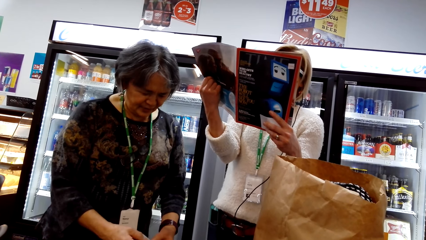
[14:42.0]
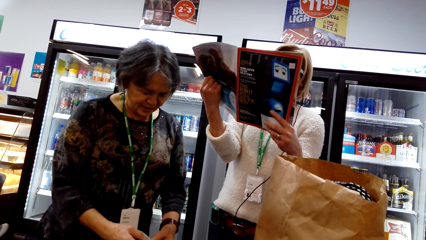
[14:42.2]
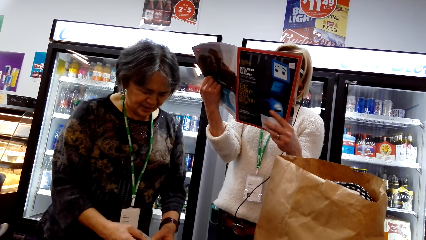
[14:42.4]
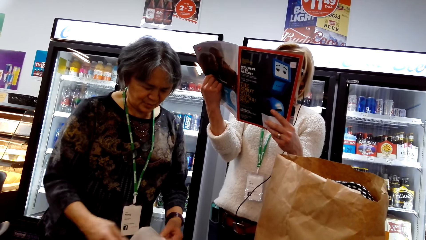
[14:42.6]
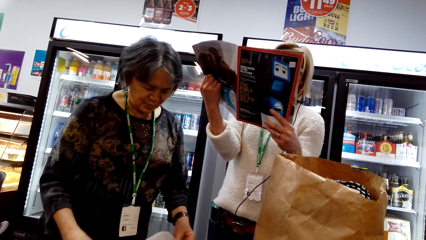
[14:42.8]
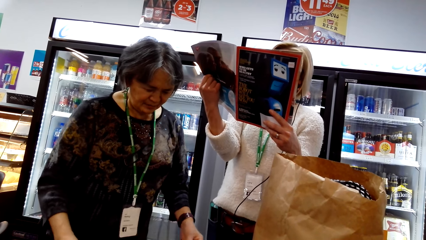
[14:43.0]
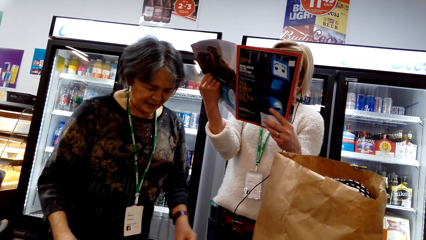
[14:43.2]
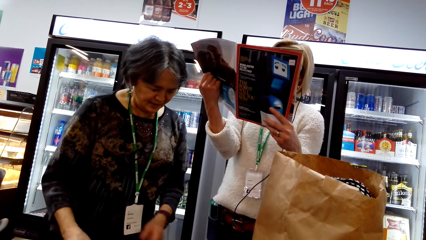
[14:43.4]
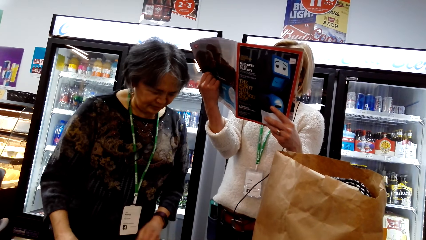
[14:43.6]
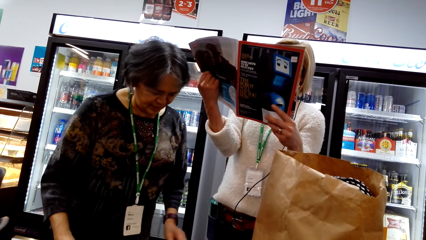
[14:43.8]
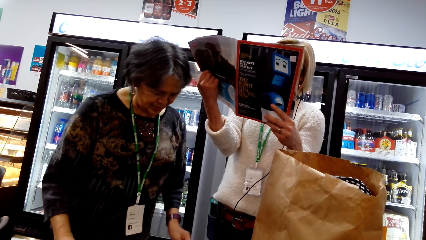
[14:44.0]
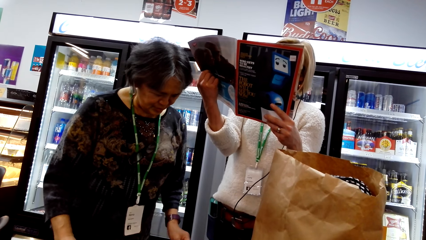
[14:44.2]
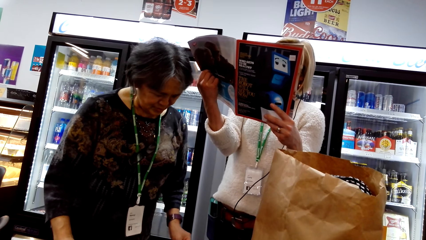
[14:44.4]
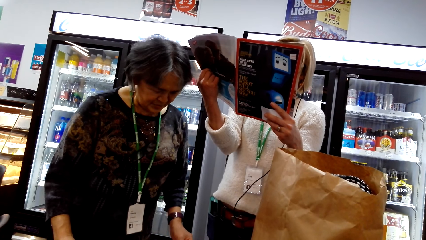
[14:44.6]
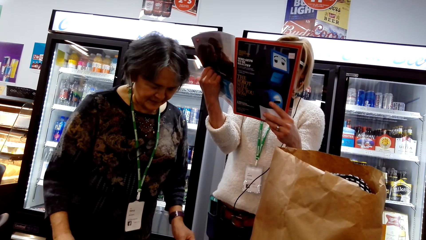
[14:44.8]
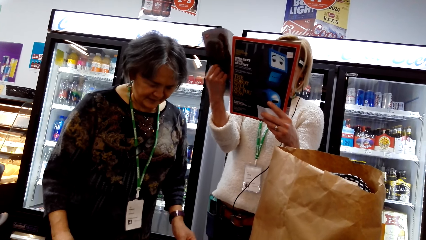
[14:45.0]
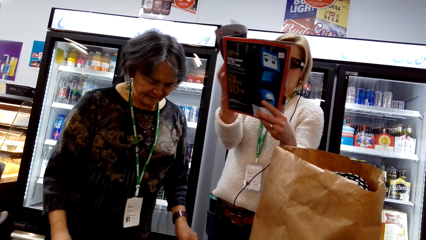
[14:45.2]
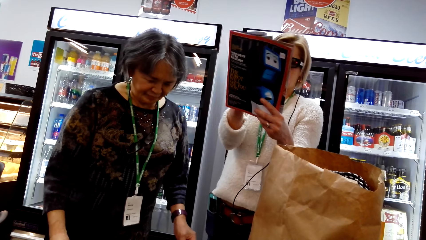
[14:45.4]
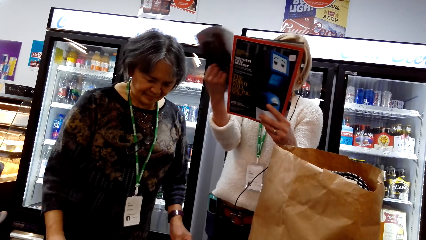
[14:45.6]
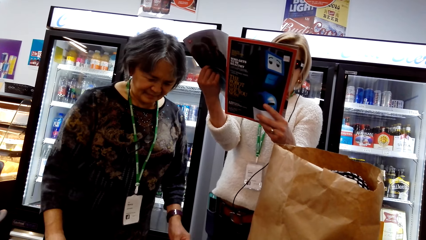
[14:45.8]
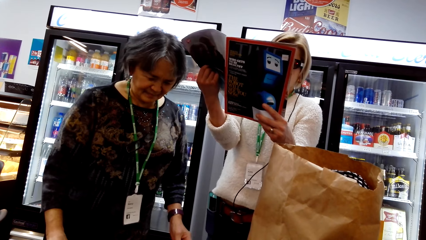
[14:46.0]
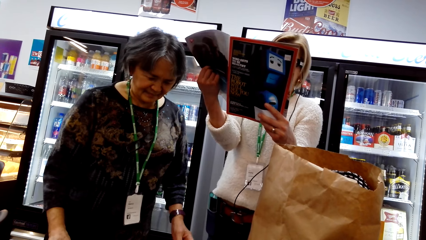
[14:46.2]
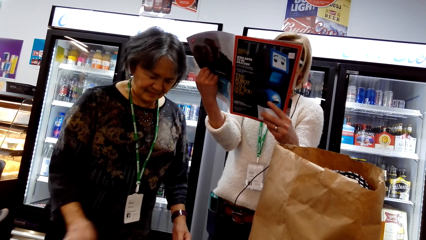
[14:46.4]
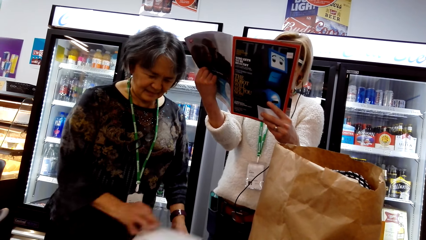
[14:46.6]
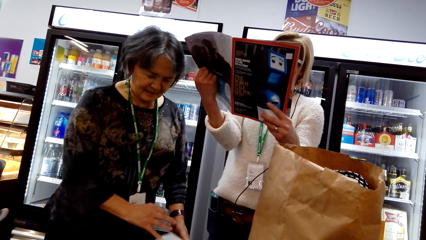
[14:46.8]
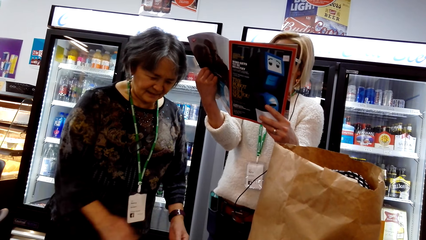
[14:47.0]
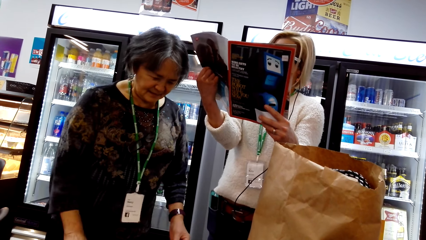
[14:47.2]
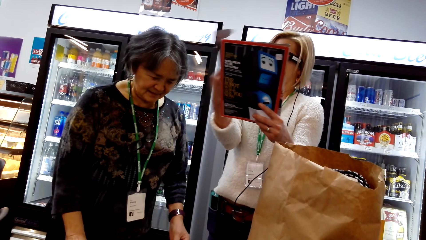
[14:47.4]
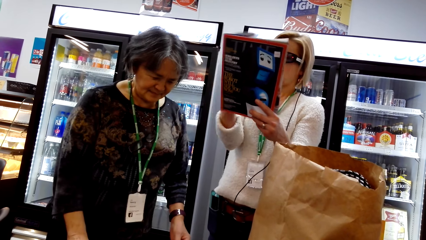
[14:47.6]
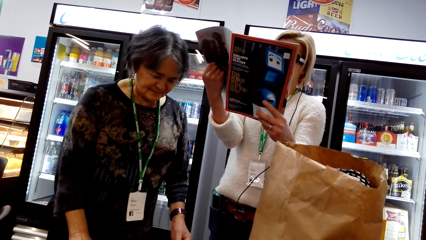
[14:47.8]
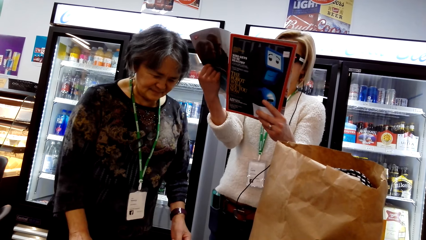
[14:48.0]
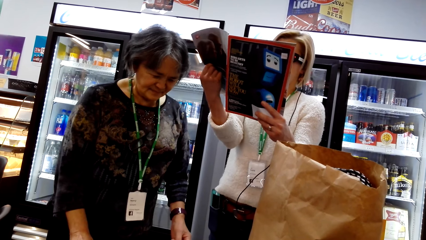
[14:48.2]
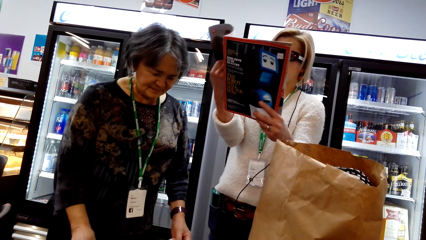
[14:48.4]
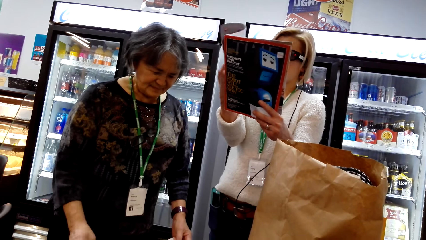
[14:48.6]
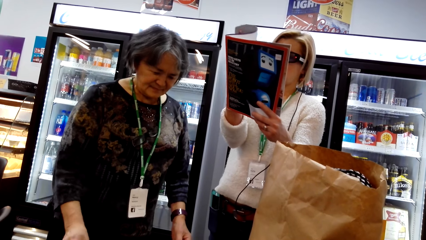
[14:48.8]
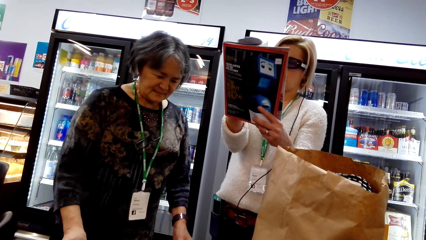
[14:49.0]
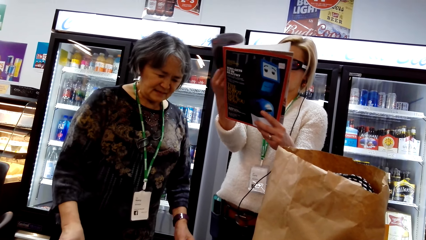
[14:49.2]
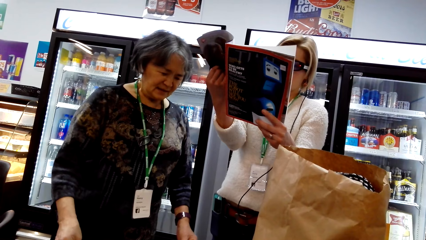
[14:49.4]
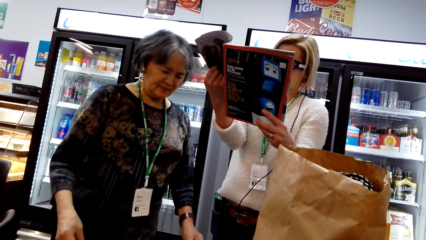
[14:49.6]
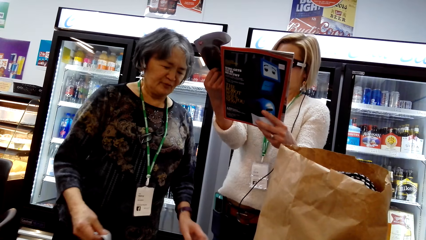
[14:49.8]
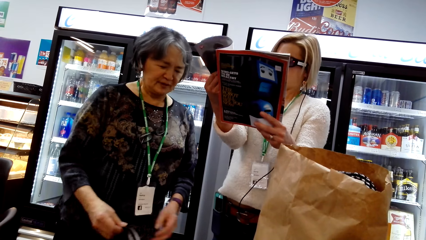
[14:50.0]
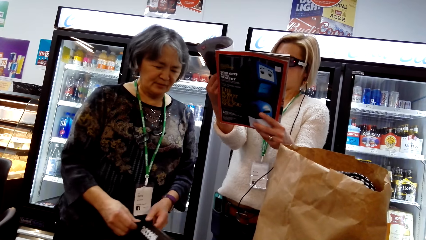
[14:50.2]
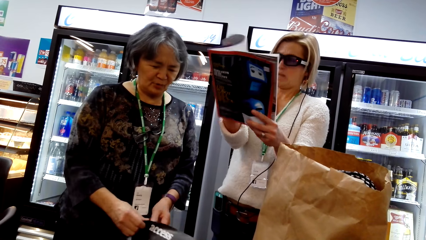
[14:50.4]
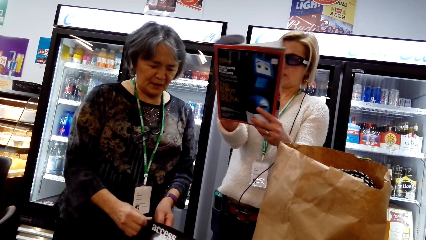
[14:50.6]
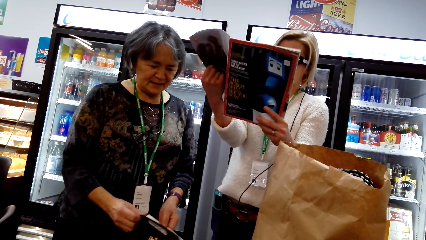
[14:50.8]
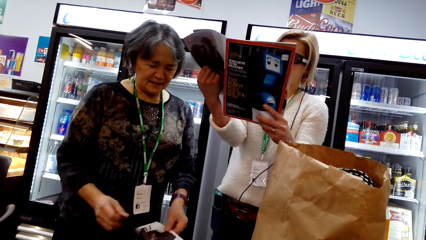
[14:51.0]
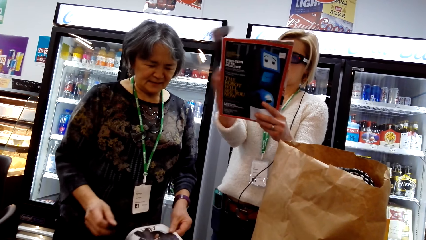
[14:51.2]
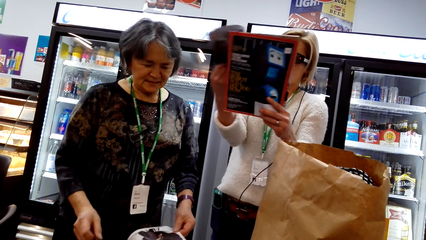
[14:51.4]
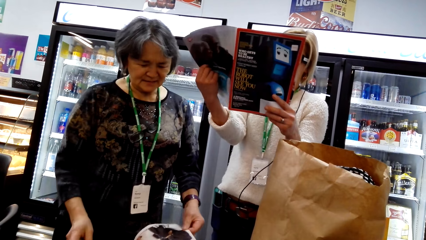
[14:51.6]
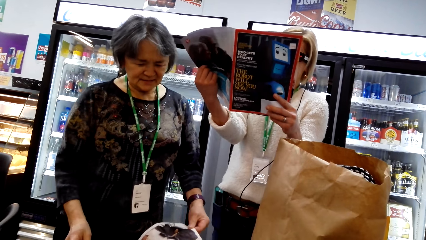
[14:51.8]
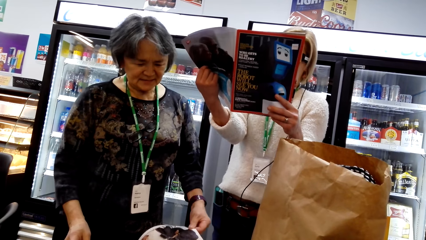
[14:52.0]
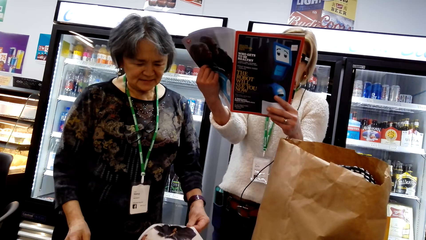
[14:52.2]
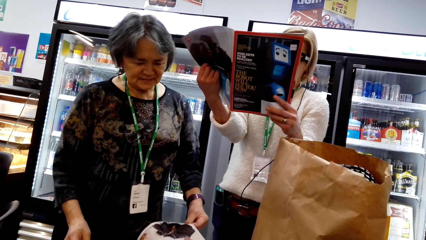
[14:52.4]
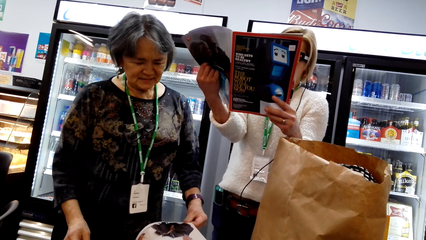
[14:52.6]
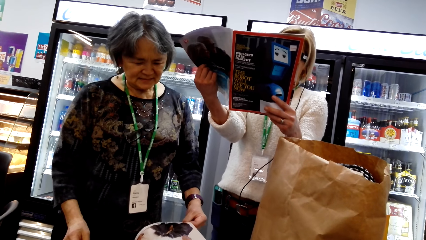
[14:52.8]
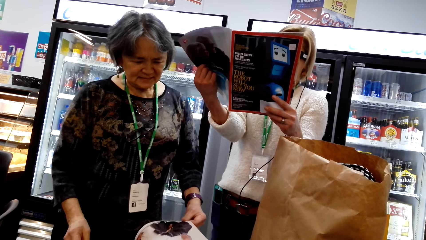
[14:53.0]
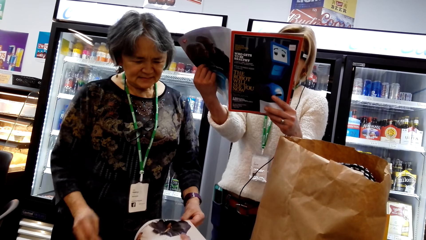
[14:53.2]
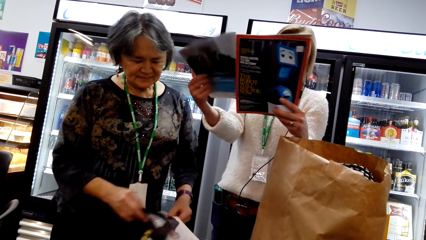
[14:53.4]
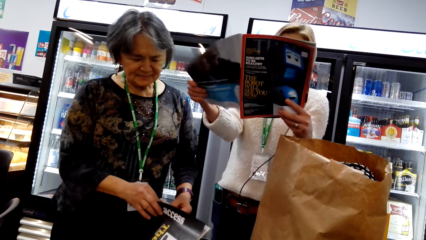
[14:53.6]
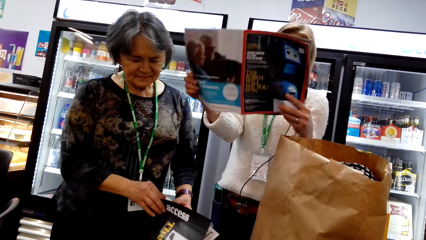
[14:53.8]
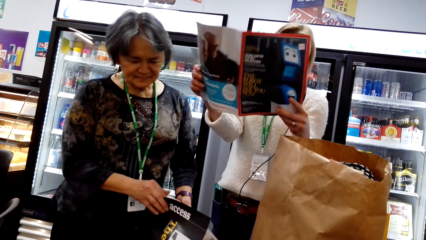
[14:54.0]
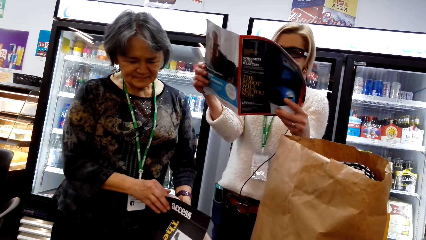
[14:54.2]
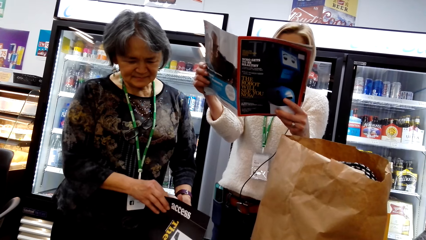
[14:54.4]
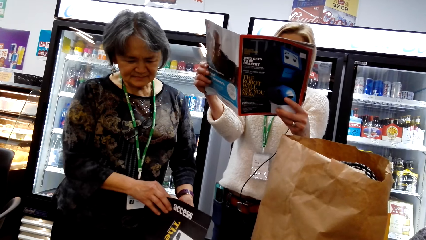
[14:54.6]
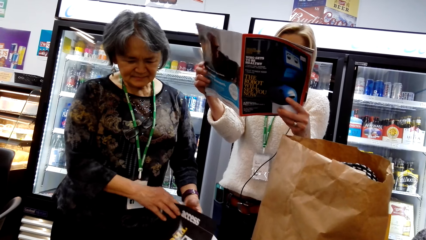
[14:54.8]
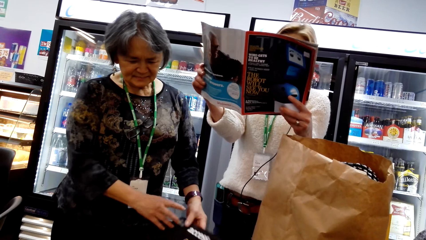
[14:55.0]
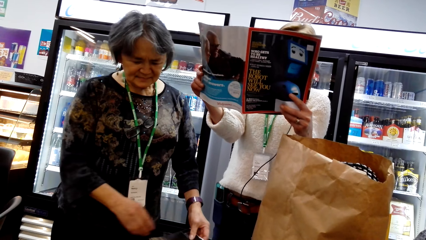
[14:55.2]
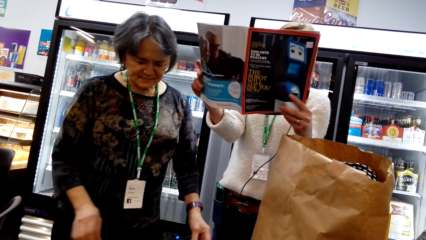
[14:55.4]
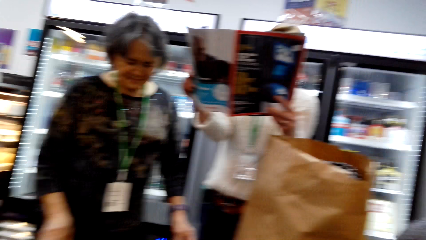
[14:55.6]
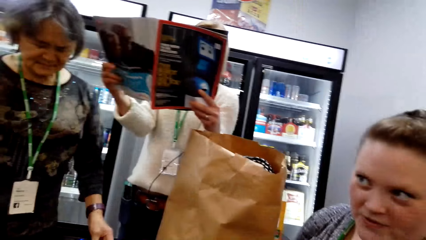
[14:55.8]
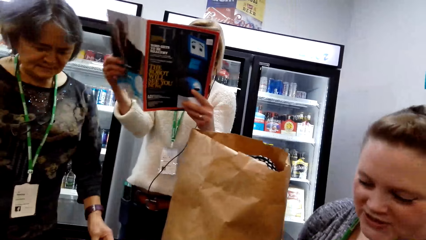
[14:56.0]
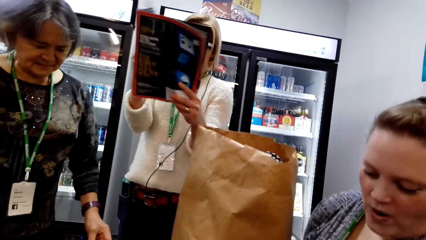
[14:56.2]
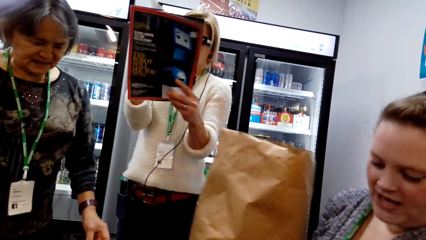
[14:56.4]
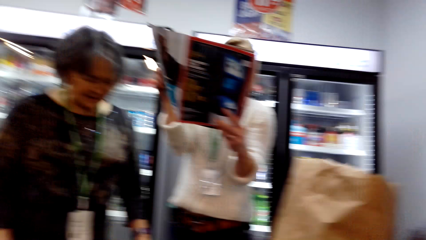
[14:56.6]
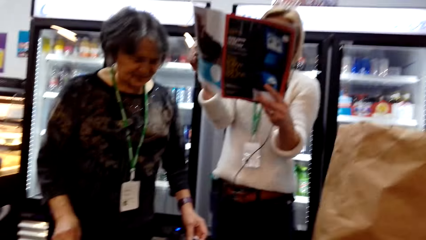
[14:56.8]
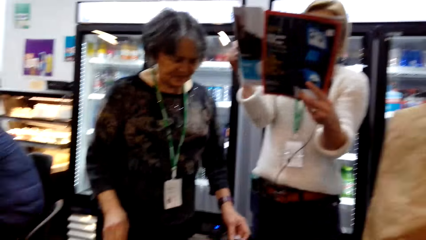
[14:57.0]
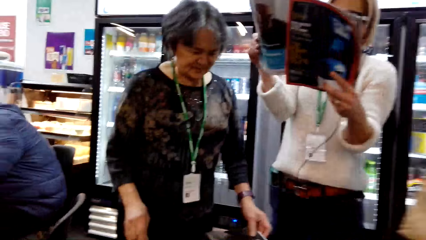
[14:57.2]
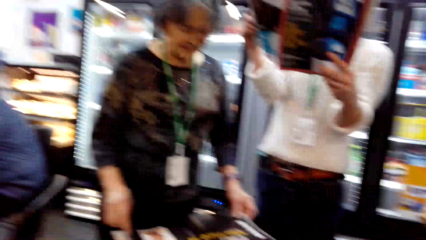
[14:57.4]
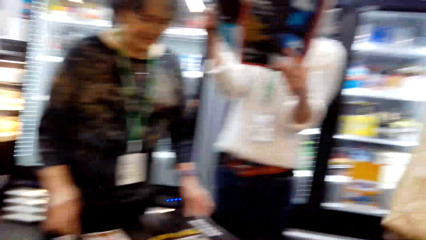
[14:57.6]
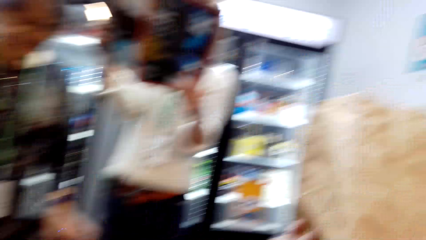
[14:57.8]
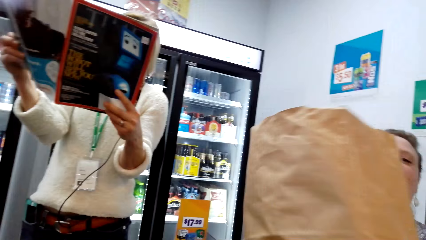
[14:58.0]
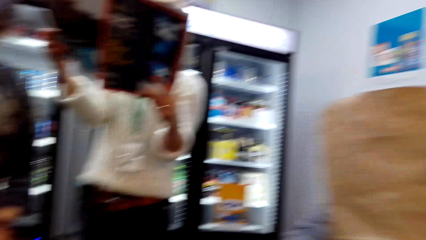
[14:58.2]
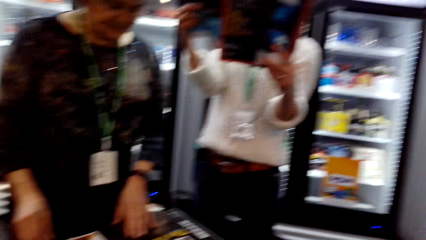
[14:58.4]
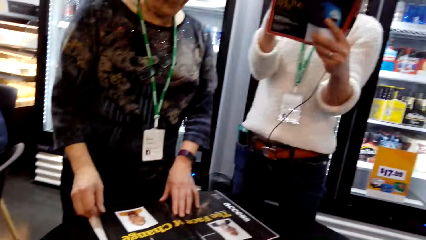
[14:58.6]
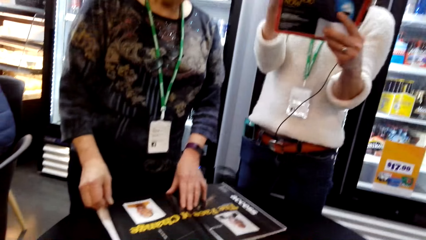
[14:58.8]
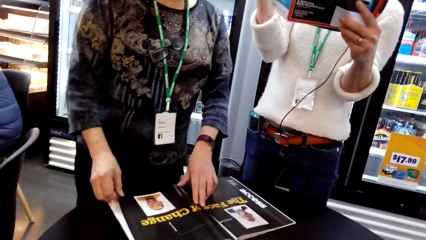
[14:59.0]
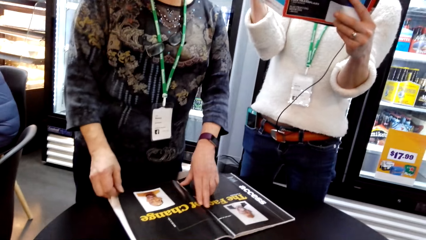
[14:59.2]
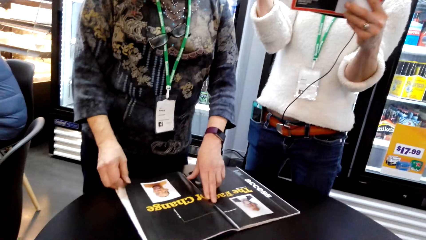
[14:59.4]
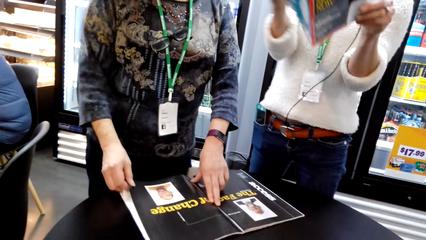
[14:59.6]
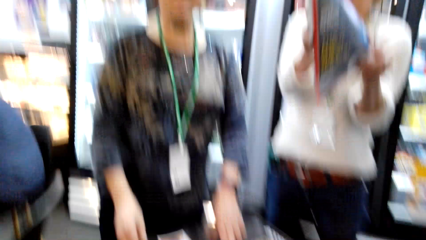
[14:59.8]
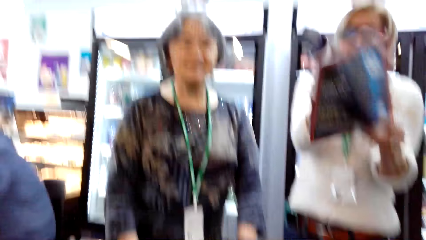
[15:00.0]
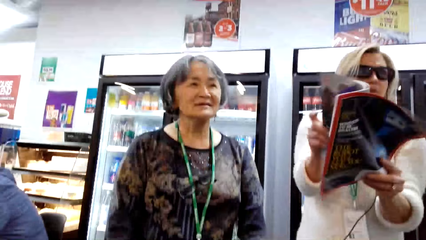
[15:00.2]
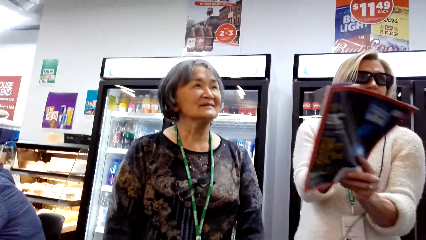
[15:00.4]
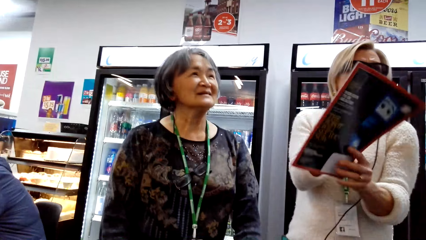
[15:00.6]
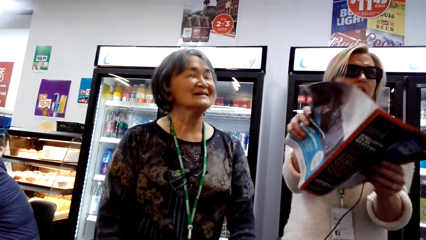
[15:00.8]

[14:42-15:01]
A lady inspects a book. The camera wearer stares at the lady. They talk.
